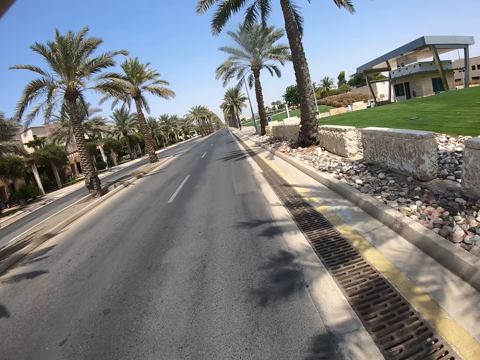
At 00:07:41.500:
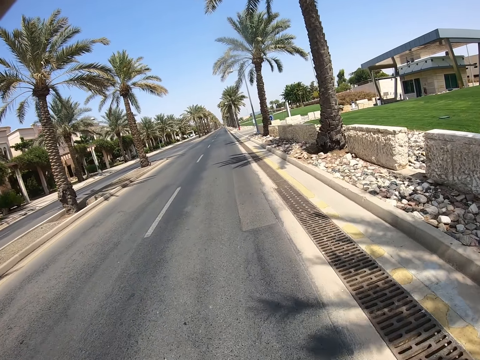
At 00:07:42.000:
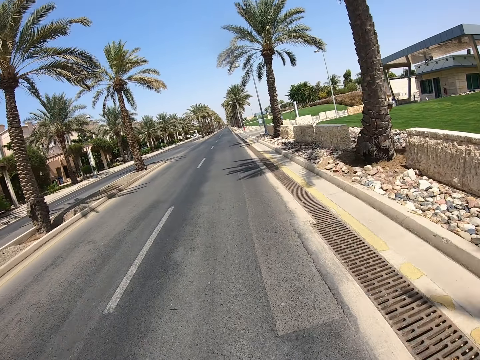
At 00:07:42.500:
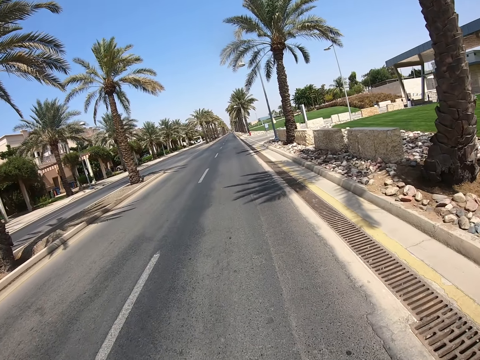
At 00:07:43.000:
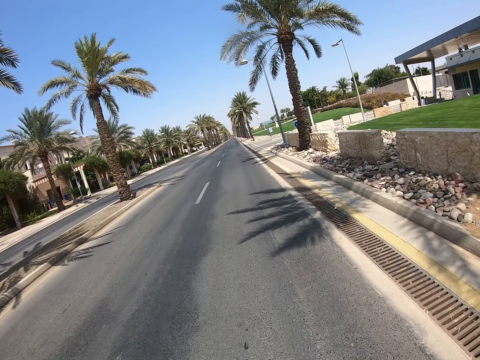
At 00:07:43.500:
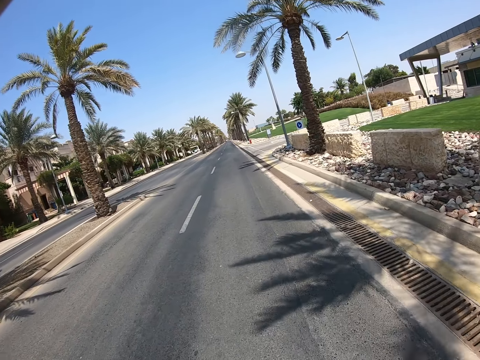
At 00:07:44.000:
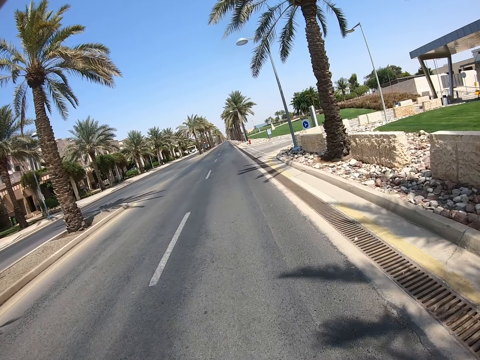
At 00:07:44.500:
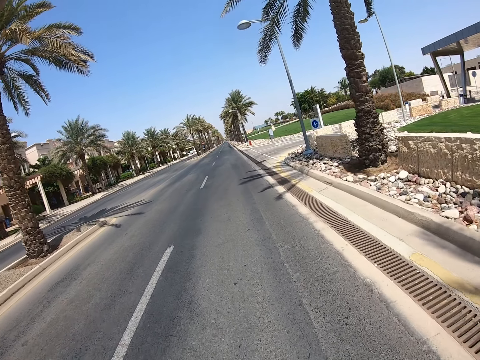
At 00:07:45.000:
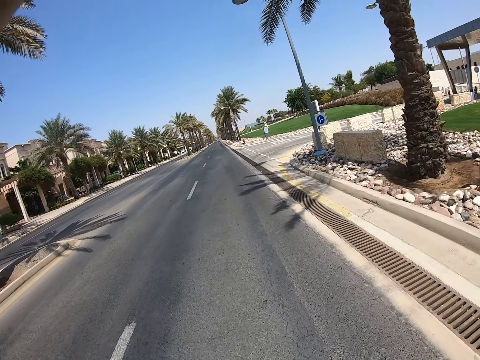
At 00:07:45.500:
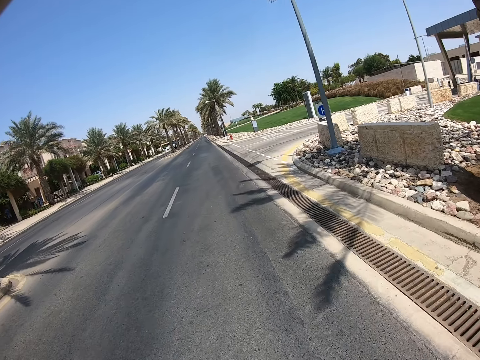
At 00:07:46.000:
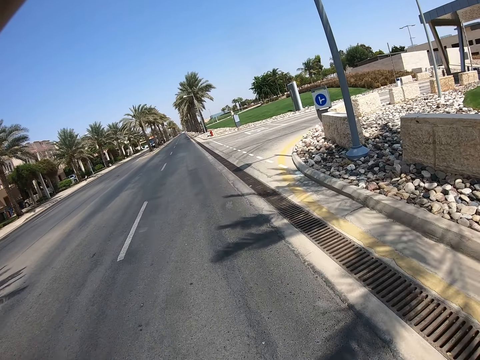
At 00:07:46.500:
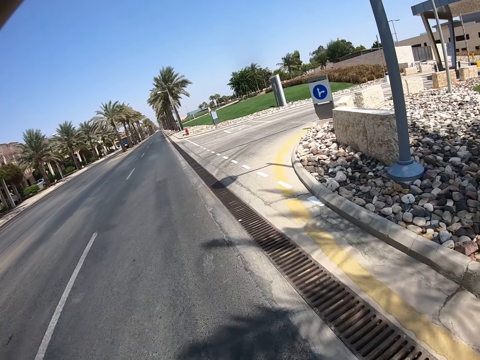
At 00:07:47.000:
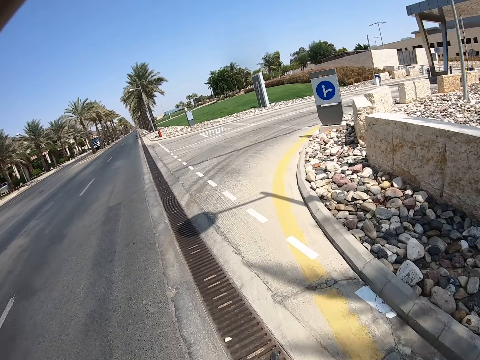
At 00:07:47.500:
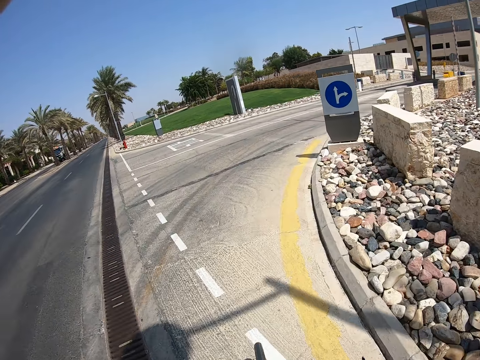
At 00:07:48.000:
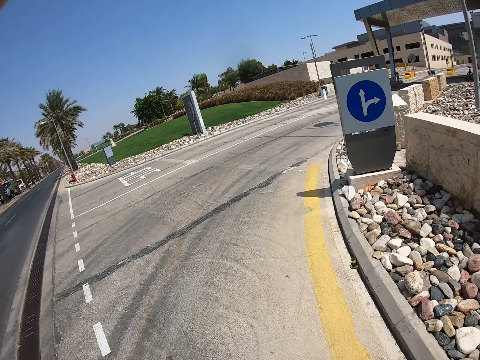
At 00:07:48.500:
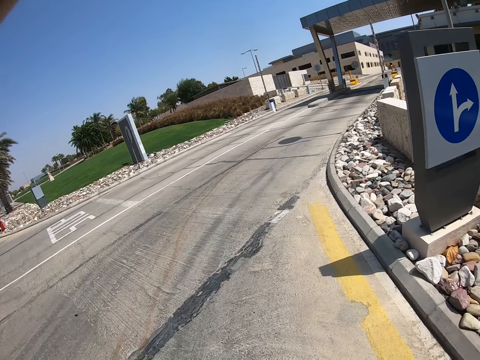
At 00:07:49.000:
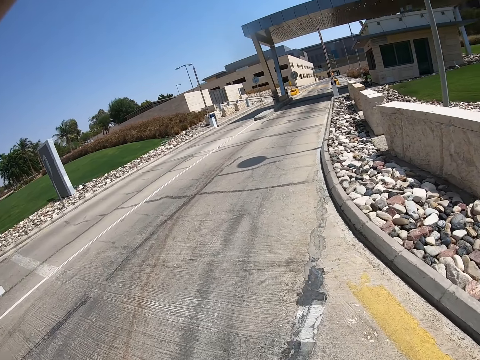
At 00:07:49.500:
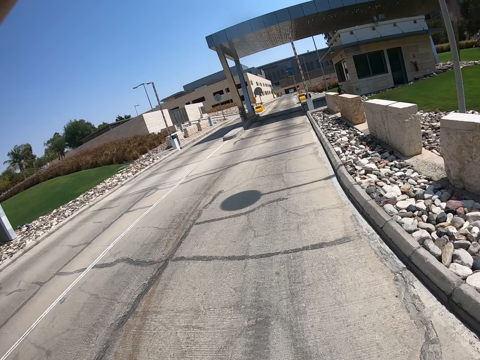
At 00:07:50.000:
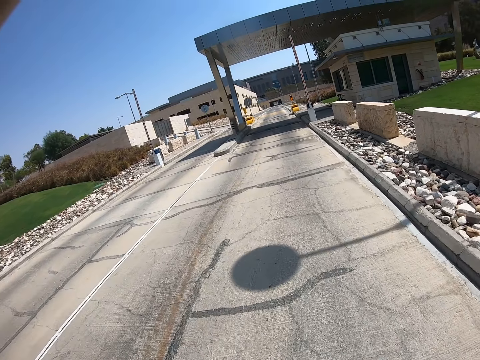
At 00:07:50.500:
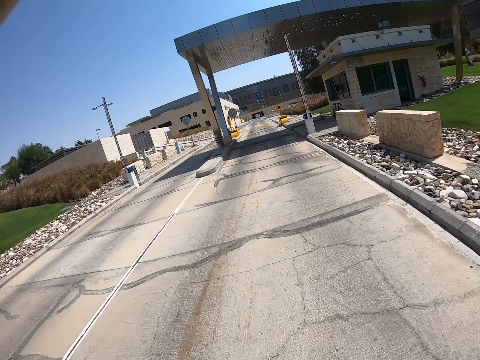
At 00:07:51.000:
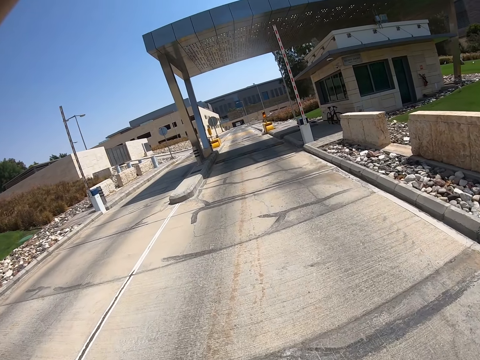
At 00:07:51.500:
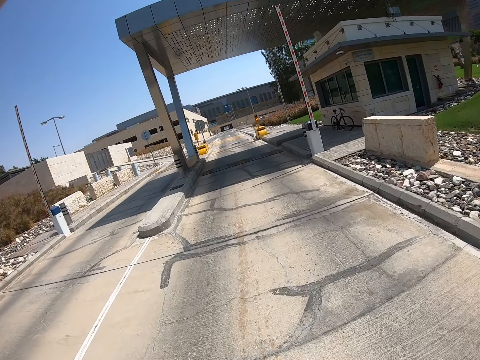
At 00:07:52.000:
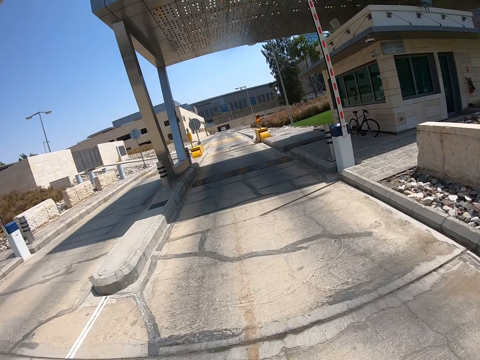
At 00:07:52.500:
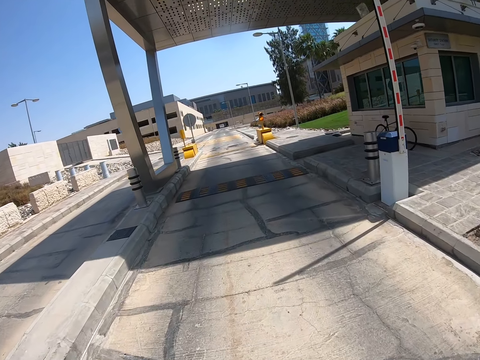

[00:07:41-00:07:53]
The camera wearer takes a right turn. A man takes a right turn.

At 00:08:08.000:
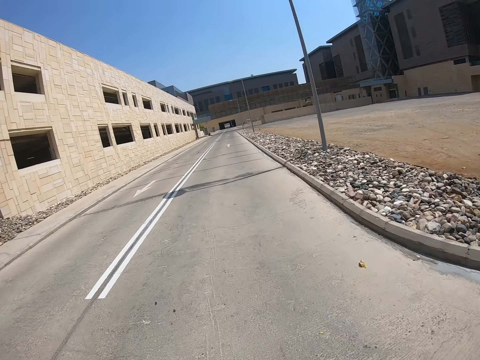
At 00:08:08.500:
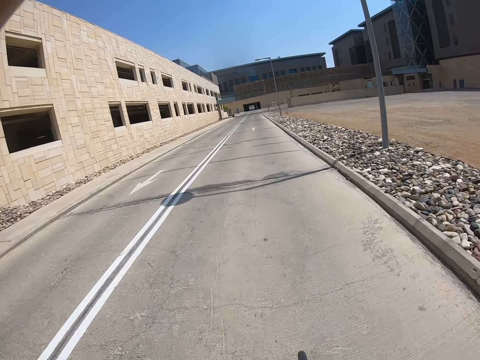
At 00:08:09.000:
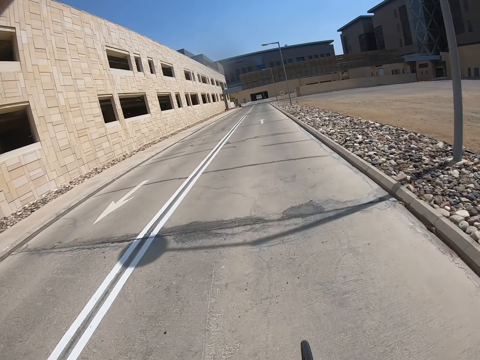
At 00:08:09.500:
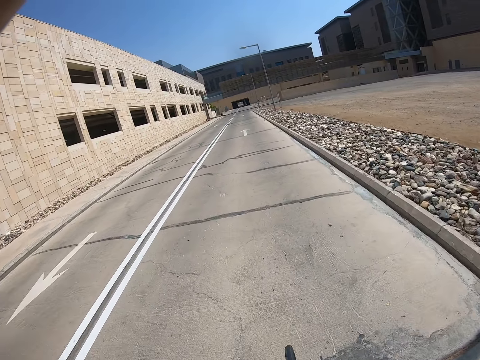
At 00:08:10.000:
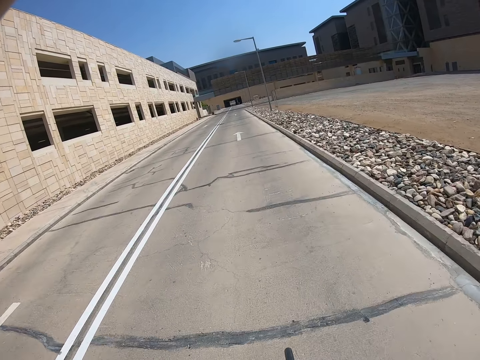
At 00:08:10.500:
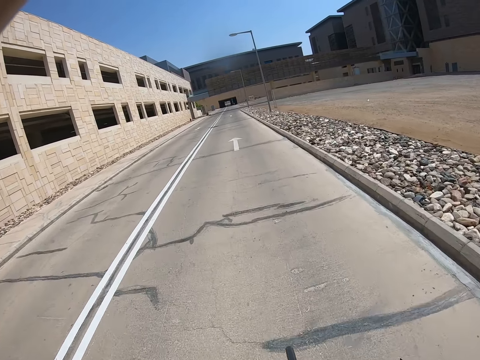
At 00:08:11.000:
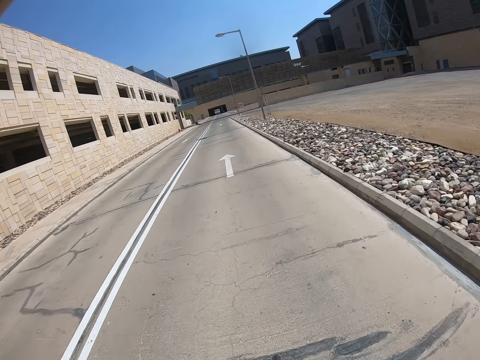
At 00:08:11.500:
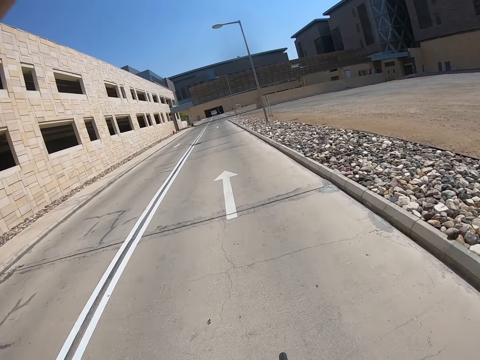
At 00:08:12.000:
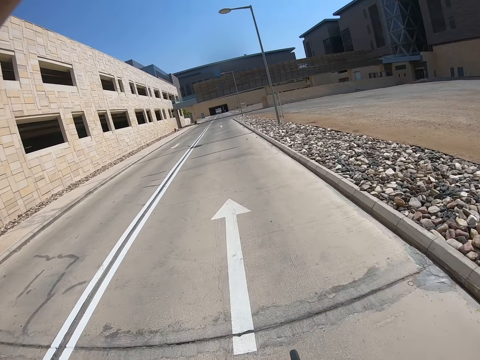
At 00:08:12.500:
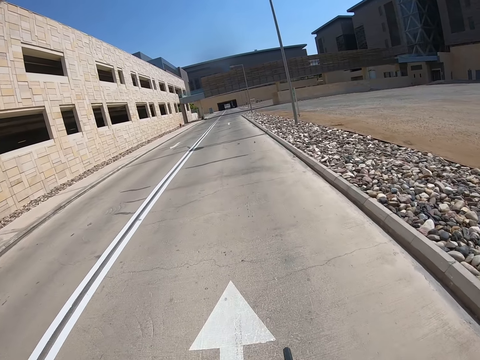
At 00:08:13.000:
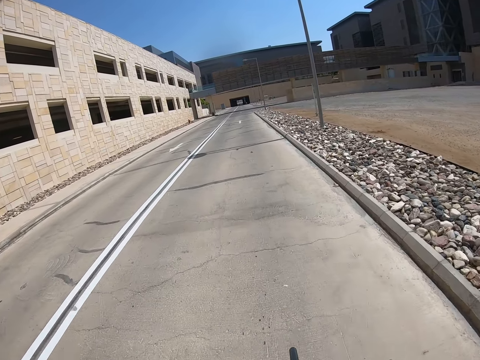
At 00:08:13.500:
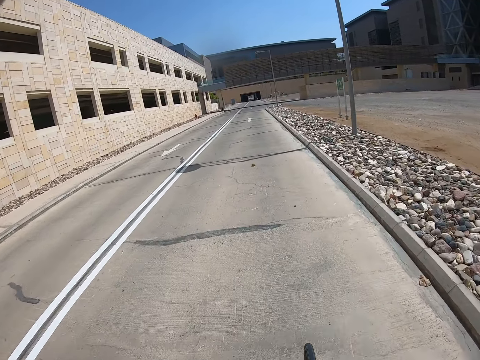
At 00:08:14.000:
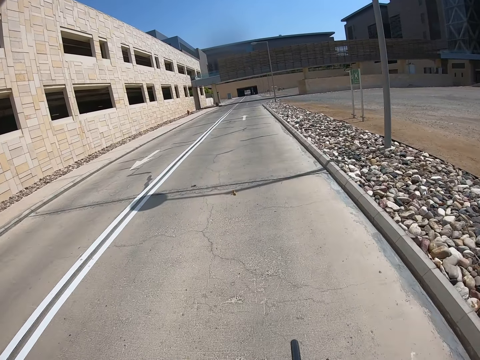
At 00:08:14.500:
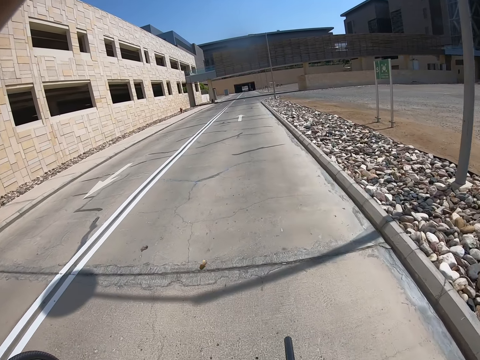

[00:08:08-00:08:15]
The camera wearer converses with a man.

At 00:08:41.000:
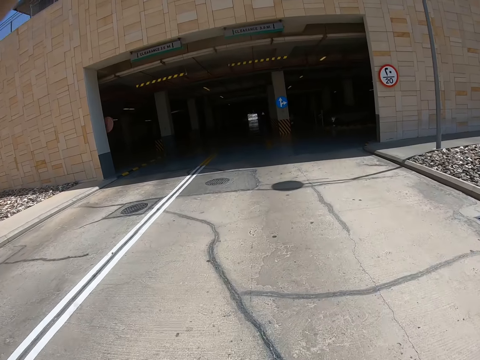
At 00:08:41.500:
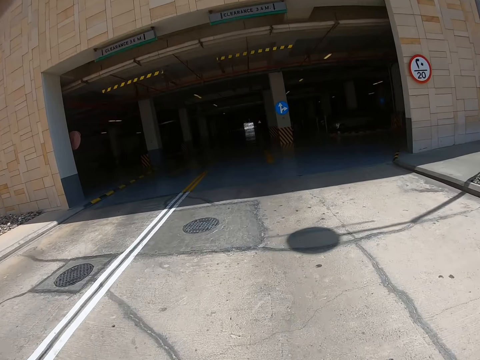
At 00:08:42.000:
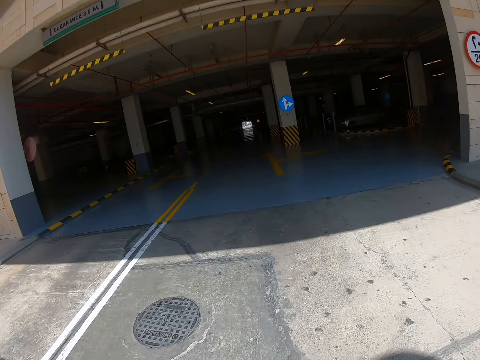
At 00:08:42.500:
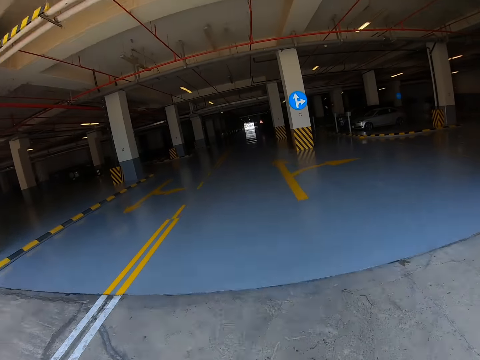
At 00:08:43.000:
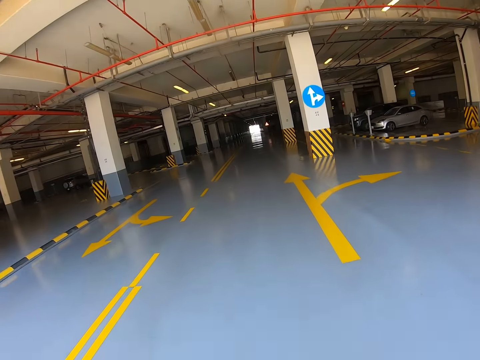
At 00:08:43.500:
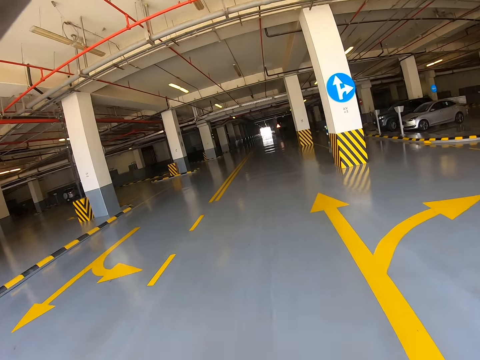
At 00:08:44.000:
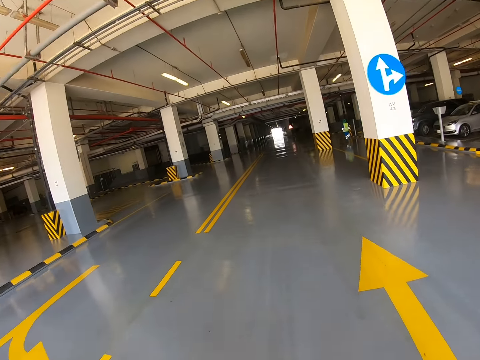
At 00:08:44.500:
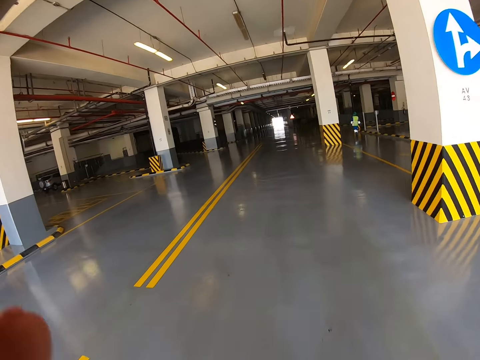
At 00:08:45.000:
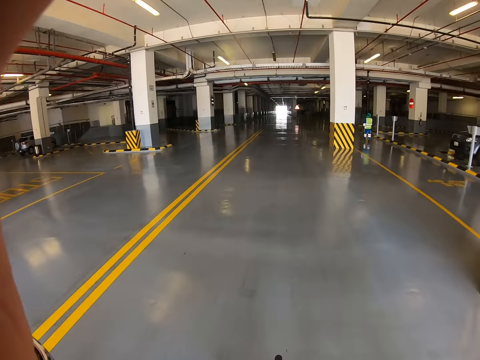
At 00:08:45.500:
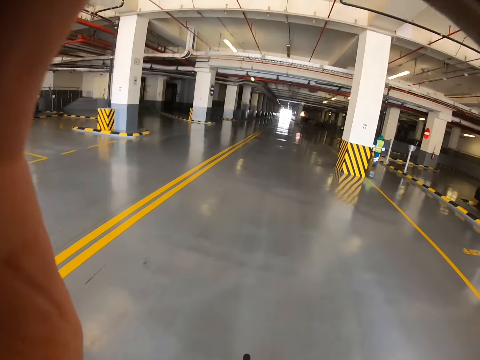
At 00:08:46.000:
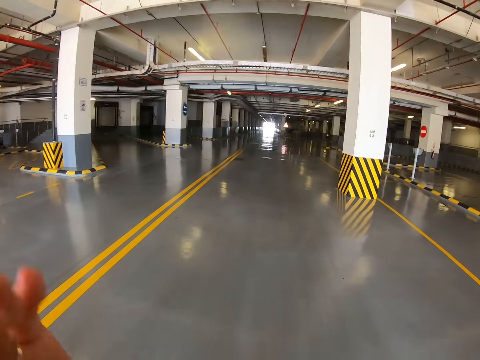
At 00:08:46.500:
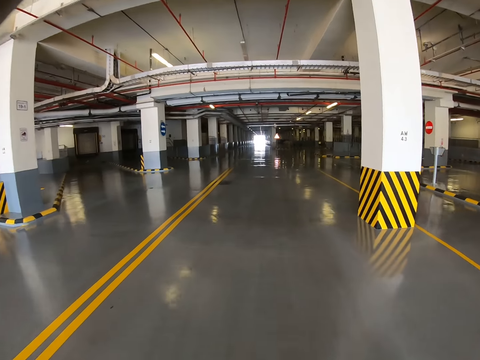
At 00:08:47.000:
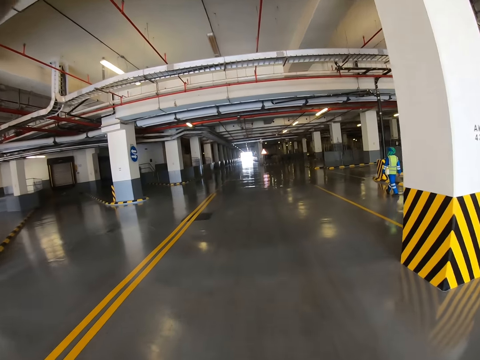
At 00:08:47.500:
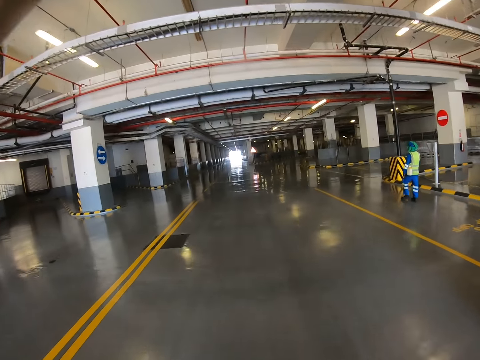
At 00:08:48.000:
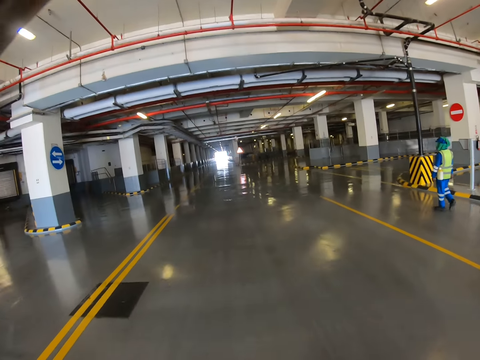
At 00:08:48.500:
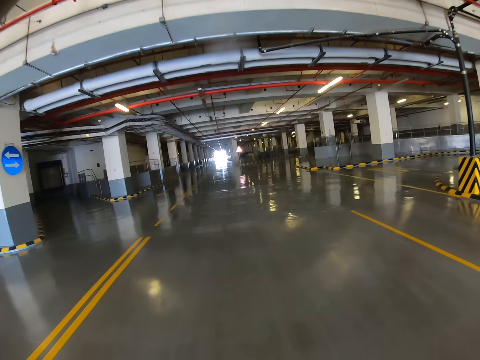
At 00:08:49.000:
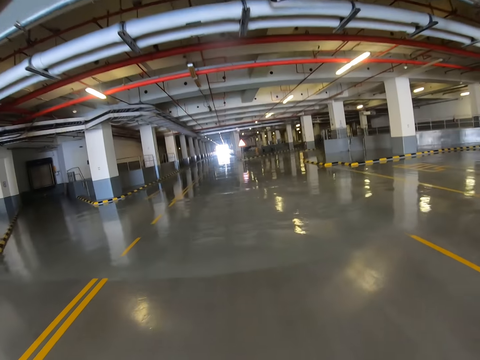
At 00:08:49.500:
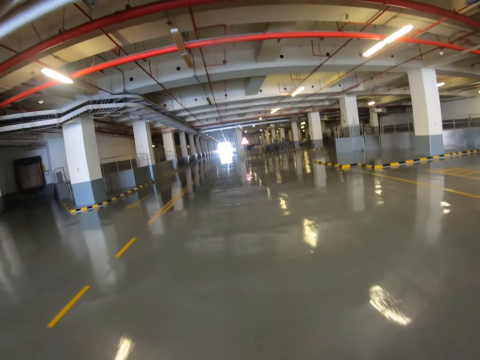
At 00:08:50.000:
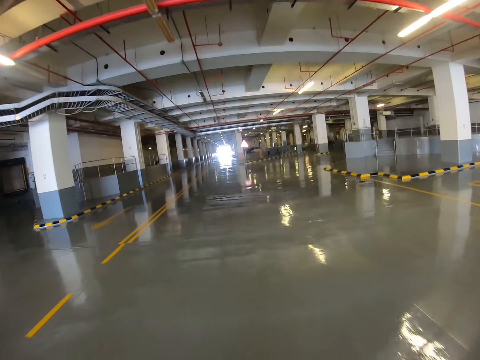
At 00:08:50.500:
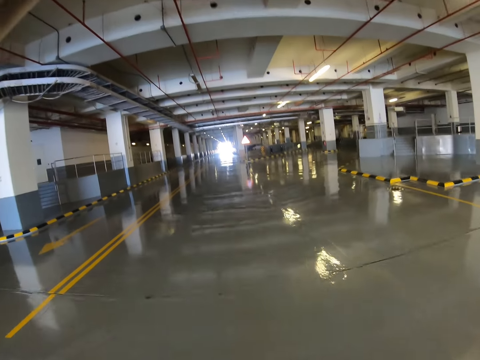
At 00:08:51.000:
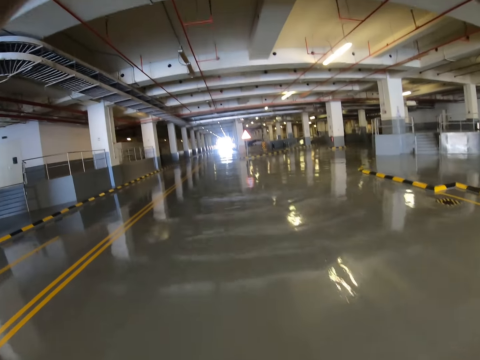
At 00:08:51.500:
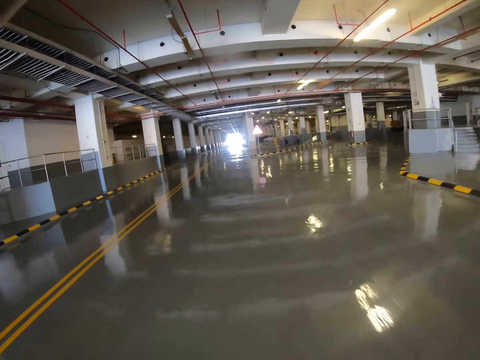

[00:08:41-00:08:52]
The camera wearer cycles in the parking lot. They touch something and adjust the camera. They cycle in the parking lot.
